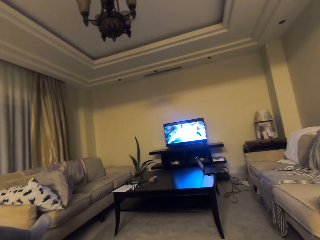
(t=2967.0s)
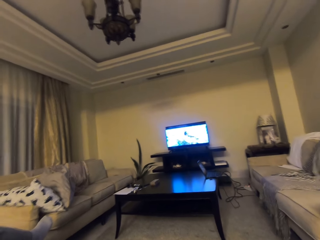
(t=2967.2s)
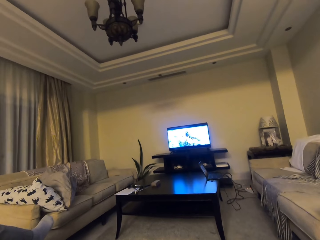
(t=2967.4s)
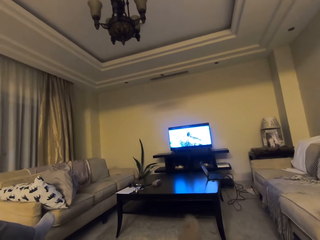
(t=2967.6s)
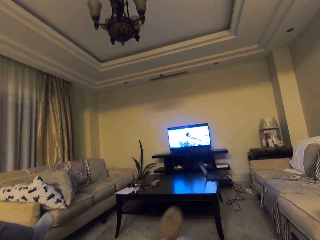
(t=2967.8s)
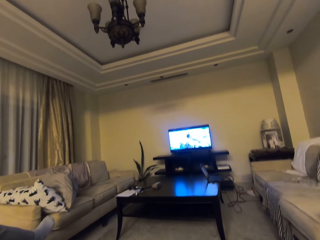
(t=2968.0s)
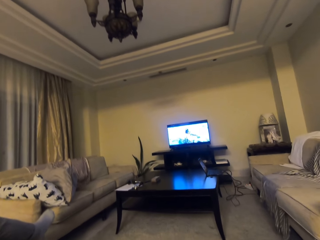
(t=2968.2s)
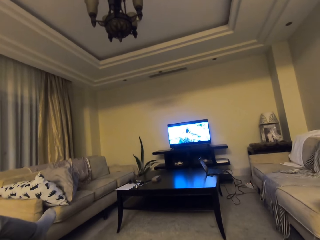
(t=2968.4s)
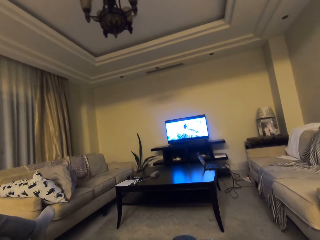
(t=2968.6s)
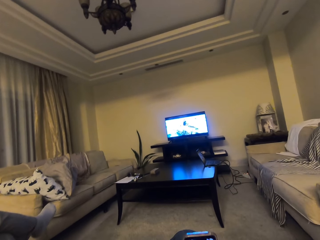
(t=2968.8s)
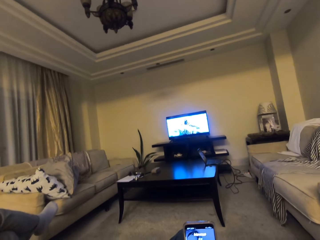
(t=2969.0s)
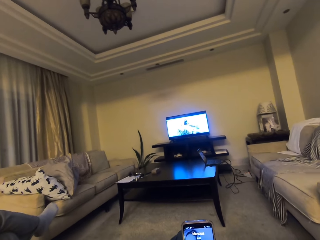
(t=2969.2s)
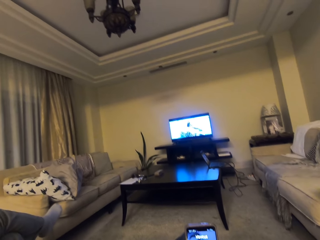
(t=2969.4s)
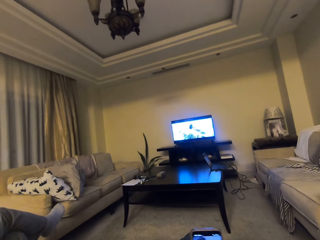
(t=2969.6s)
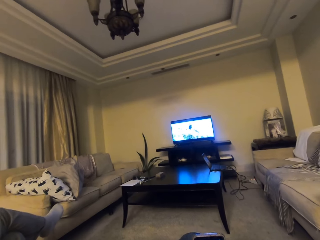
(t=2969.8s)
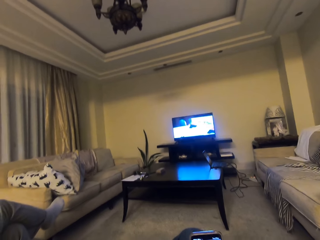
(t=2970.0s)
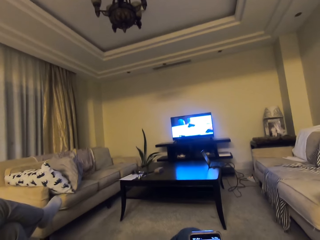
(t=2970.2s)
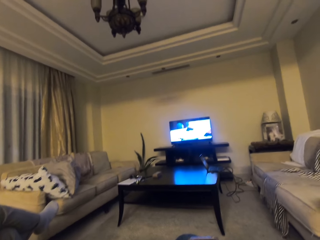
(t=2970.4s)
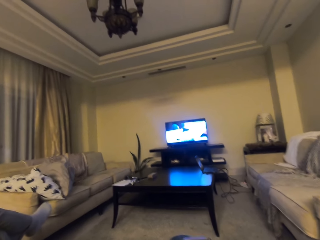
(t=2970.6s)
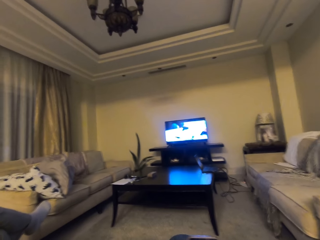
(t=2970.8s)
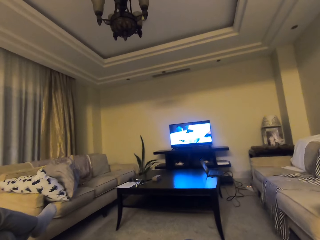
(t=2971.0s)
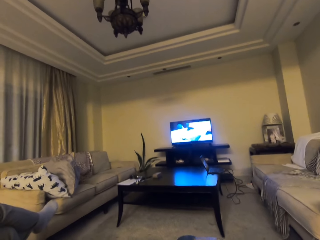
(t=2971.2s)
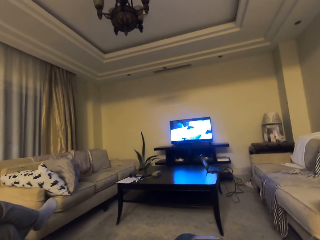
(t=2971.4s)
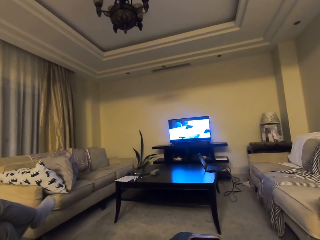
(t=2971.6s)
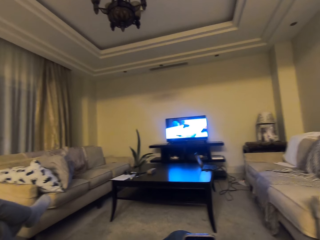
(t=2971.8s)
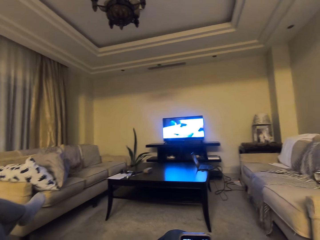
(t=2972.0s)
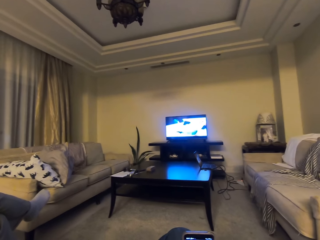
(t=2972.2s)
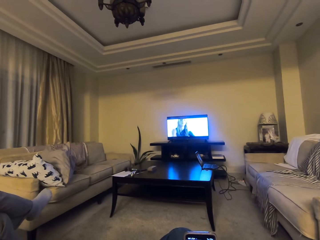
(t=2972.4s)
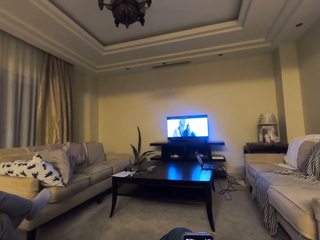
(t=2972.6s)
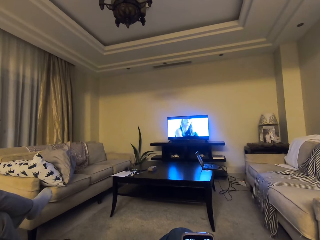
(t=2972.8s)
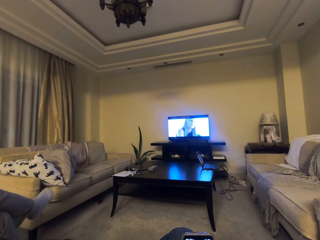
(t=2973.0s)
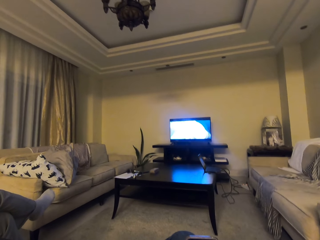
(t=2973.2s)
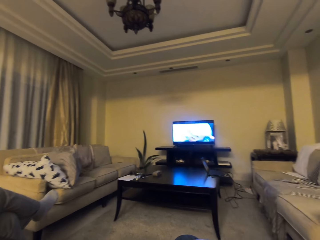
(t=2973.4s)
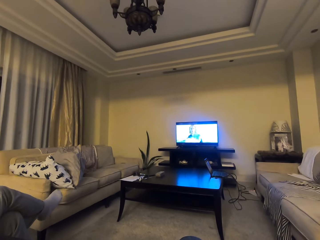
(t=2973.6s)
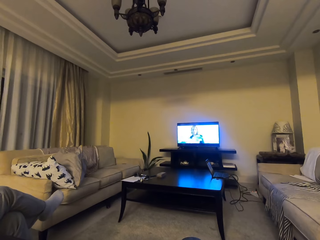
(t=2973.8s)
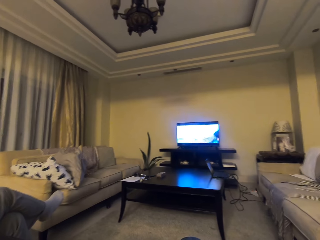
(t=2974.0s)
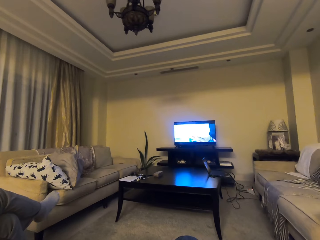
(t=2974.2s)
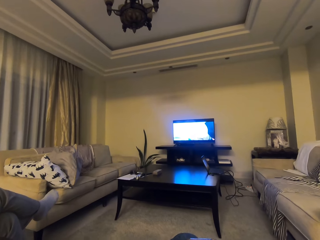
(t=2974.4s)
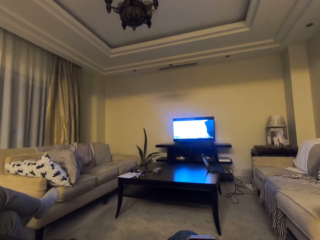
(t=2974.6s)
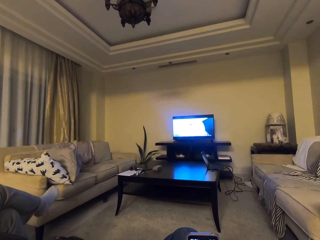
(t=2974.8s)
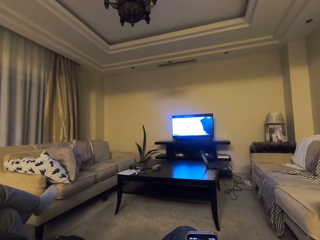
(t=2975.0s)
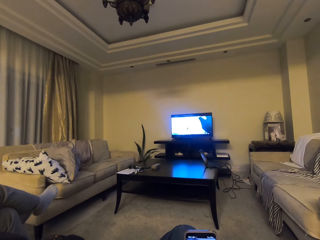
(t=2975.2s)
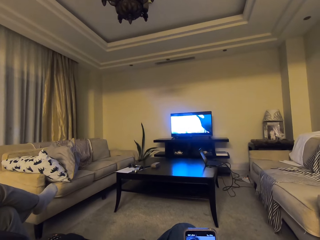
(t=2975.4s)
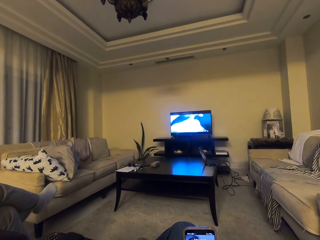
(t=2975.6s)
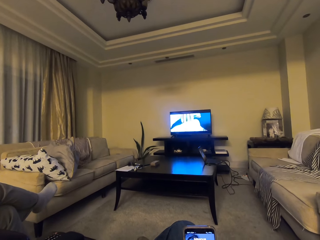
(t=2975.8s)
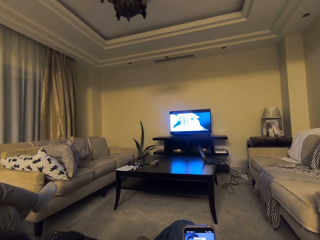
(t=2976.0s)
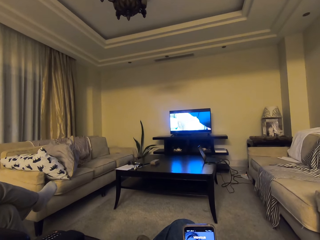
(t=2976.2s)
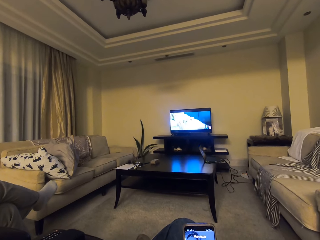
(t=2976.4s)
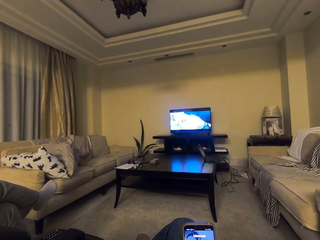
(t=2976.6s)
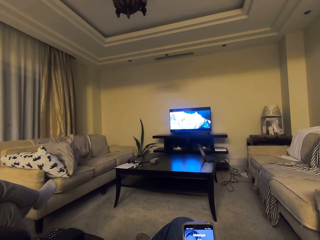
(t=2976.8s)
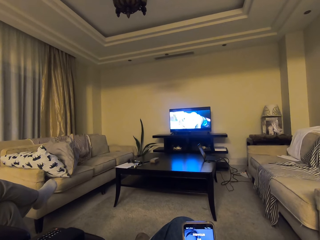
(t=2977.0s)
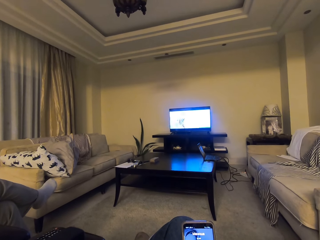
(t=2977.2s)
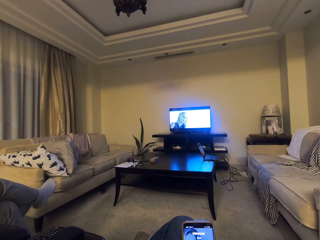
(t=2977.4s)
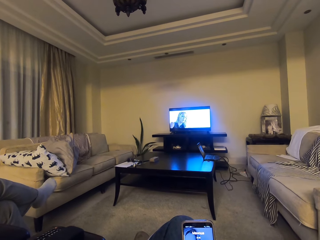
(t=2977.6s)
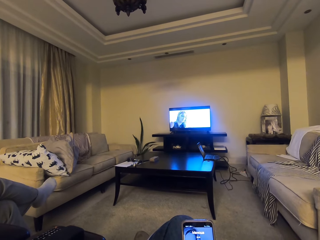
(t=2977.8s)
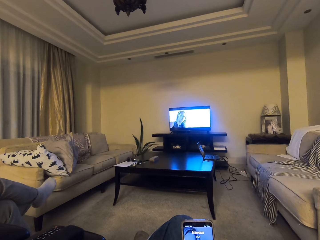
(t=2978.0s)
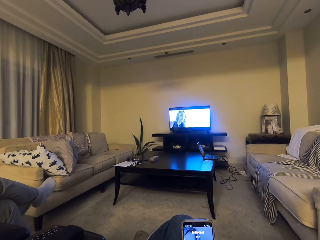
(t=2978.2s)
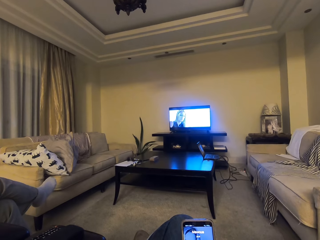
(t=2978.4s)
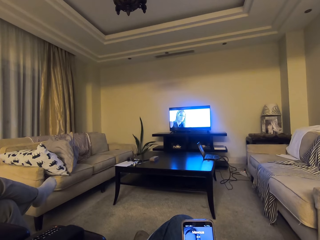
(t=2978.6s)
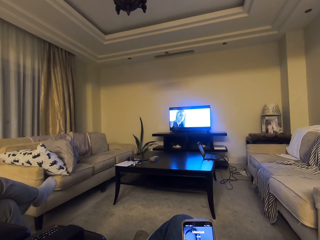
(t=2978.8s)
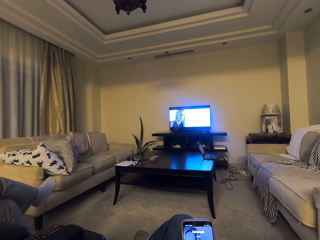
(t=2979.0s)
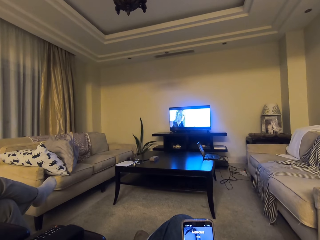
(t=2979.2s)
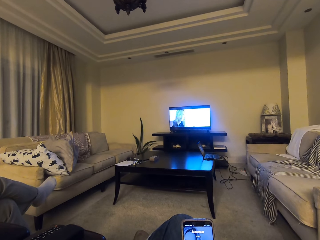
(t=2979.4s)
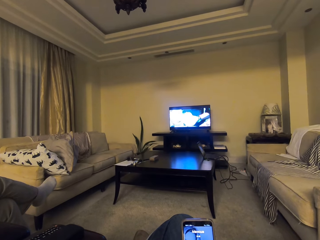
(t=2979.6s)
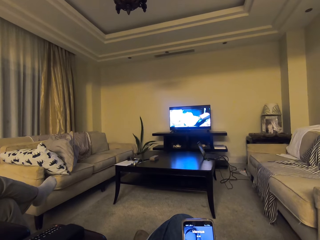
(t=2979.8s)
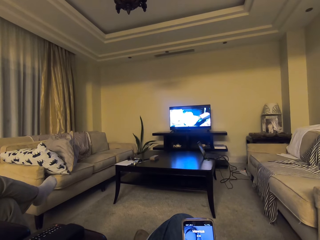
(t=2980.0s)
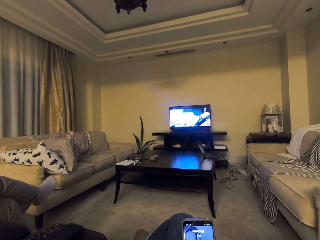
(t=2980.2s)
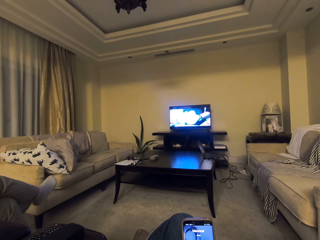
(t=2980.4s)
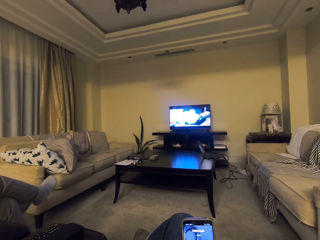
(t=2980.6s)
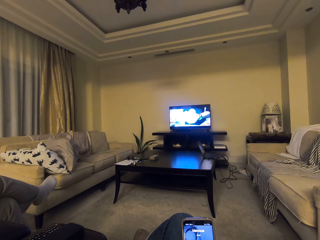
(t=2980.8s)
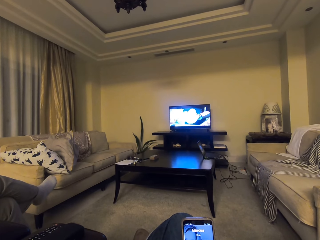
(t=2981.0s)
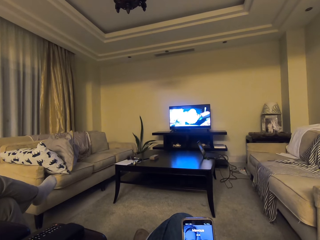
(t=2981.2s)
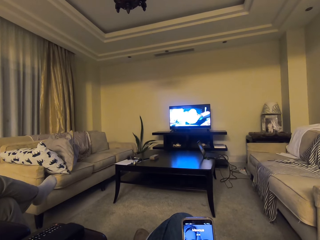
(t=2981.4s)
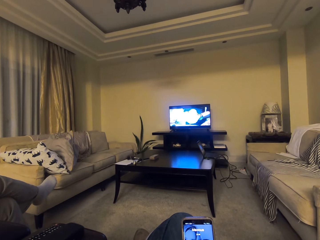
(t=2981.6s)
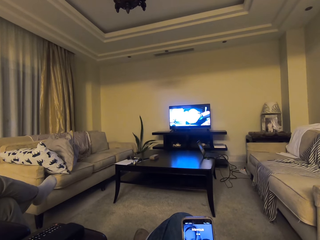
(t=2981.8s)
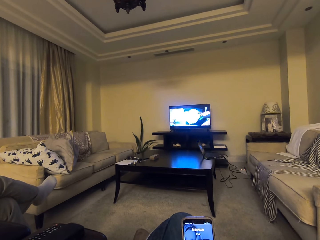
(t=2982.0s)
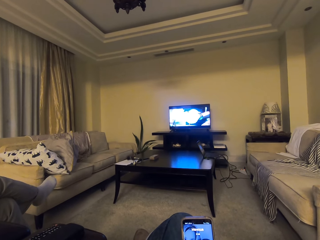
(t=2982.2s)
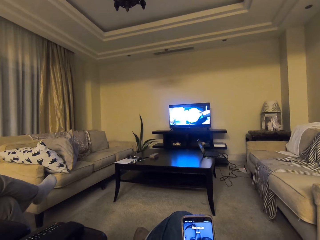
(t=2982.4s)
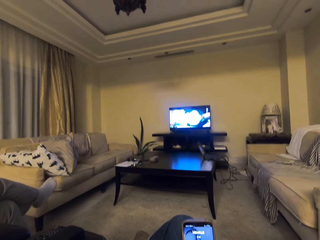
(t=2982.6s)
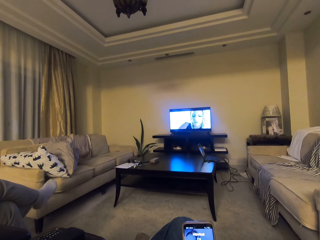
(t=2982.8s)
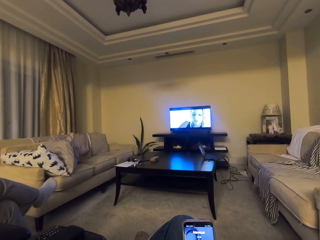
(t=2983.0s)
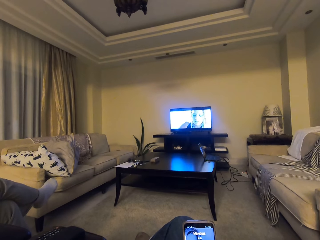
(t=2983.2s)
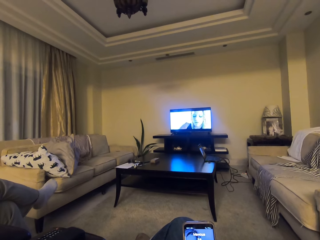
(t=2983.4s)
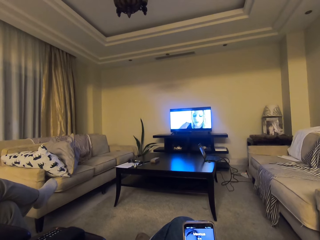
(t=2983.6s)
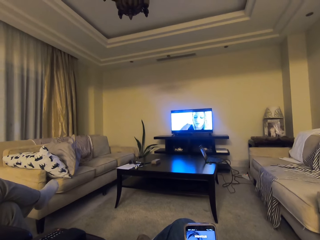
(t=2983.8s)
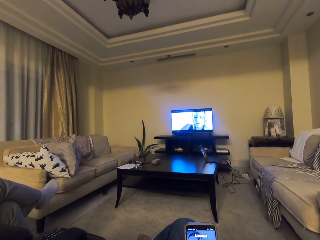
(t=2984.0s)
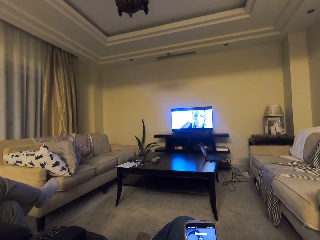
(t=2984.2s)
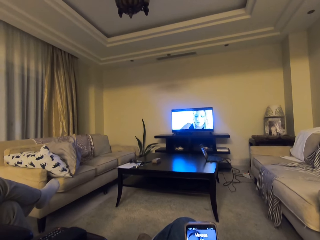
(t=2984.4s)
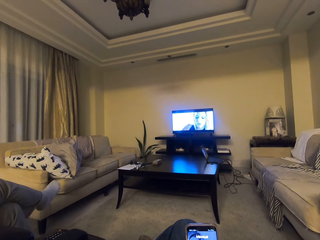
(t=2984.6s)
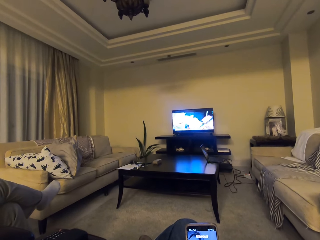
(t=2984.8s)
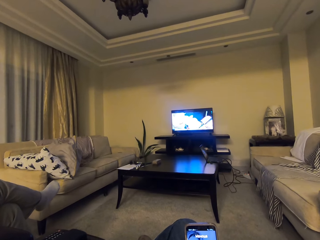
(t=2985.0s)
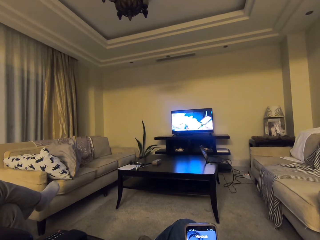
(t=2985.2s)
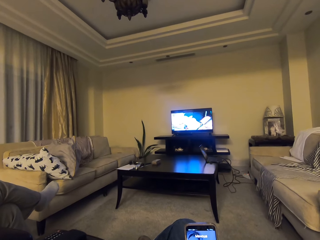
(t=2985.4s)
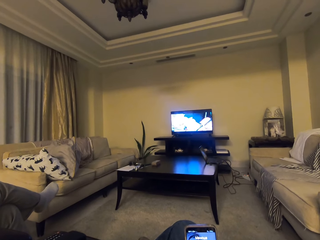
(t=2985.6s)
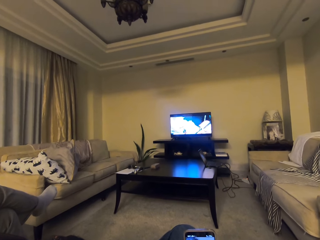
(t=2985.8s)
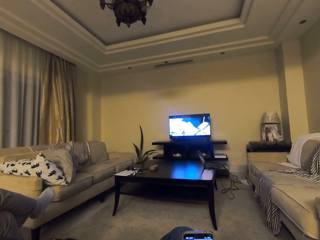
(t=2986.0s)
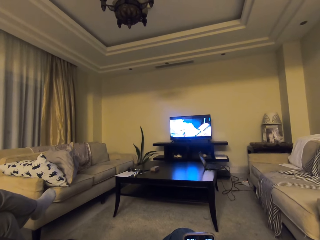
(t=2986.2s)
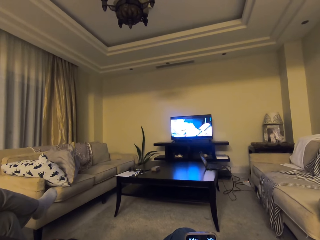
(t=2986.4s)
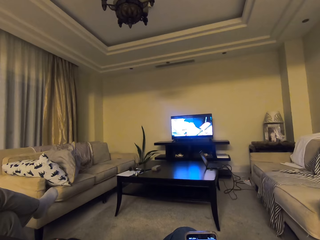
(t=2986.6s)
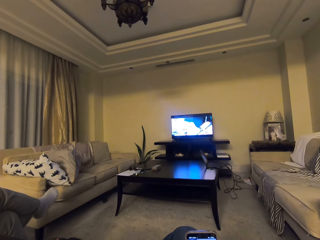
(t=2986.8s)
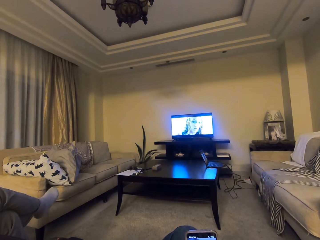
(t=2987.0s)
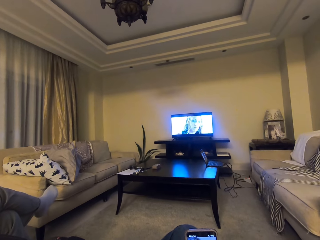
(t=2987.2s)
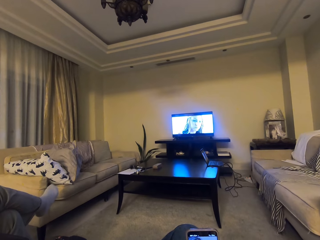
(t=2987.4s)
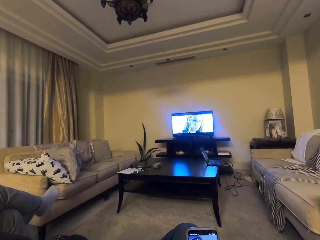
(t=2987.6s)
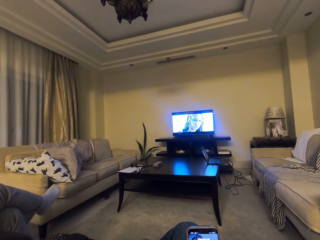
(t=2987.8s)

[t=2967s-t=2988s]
The camera wearer talks with a lady. They watch television. They talk with the lady.
